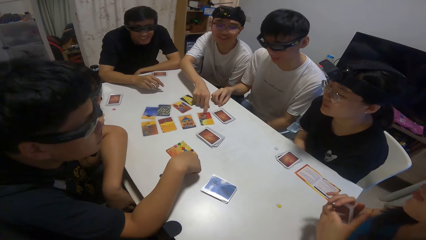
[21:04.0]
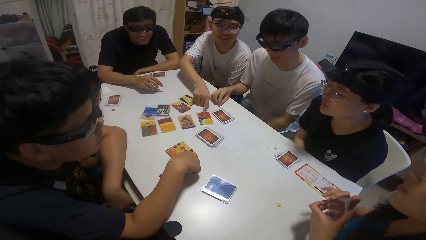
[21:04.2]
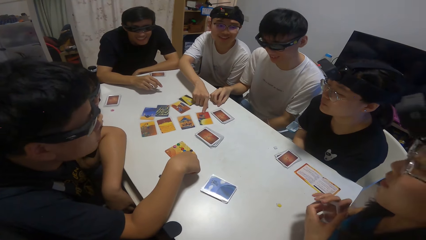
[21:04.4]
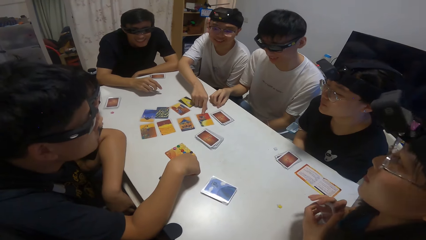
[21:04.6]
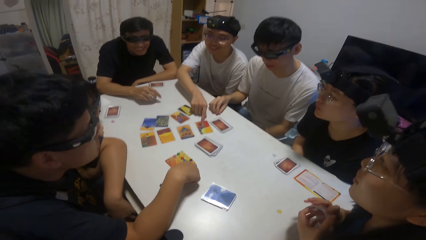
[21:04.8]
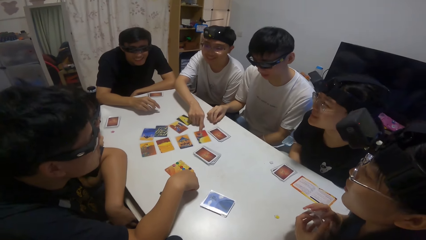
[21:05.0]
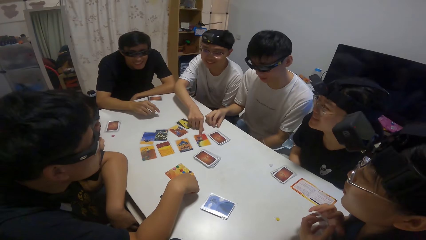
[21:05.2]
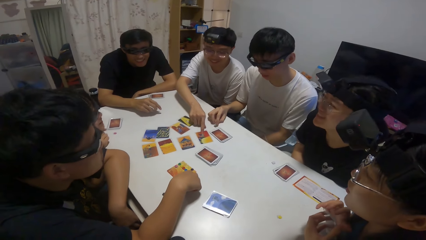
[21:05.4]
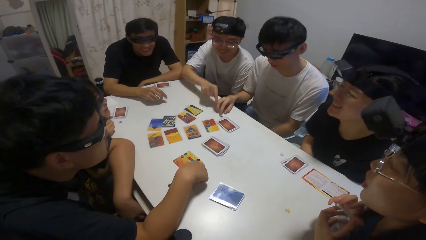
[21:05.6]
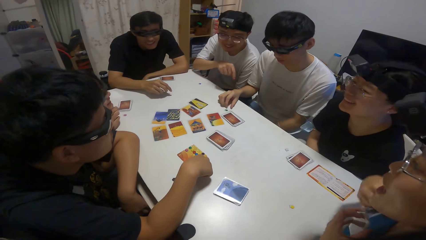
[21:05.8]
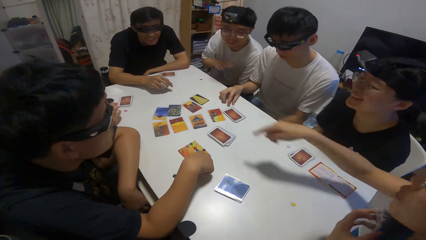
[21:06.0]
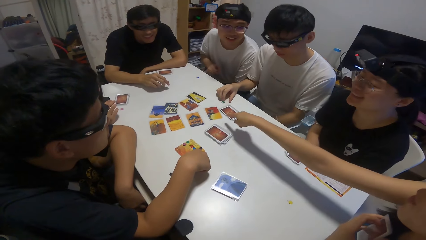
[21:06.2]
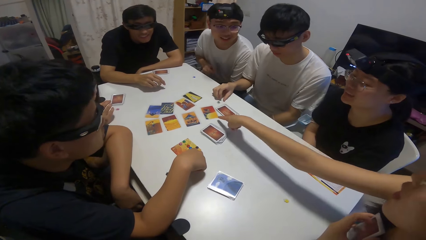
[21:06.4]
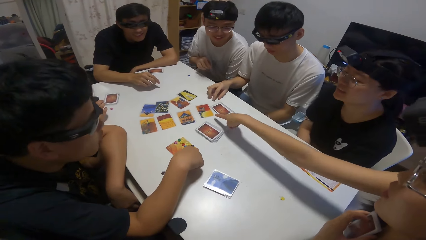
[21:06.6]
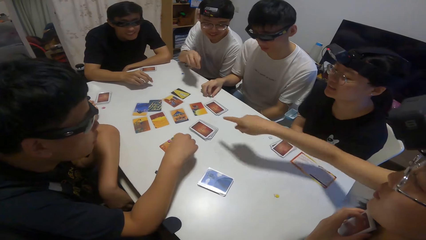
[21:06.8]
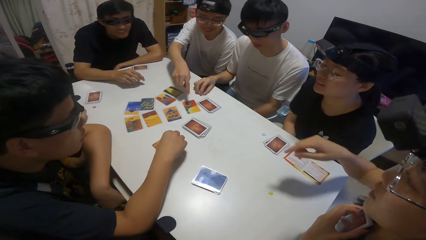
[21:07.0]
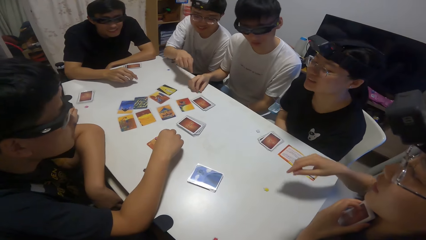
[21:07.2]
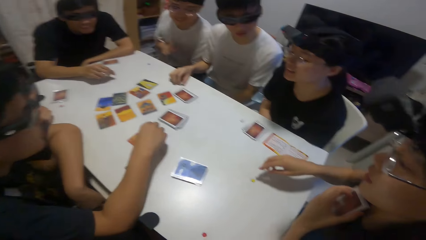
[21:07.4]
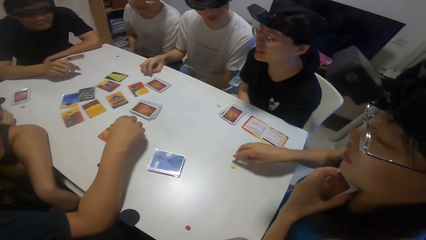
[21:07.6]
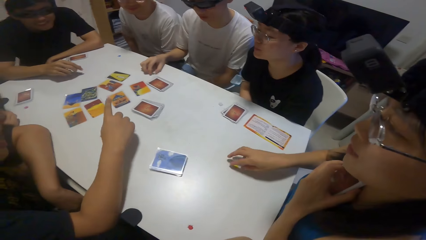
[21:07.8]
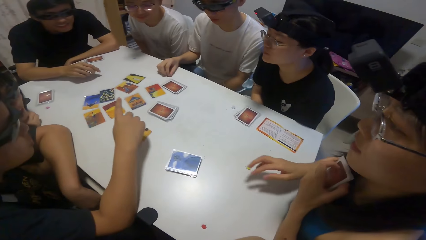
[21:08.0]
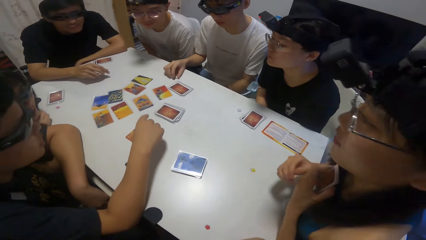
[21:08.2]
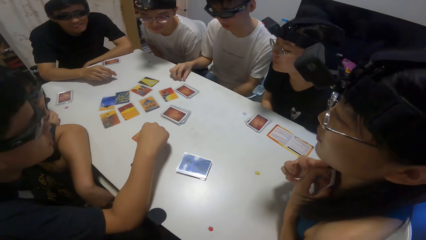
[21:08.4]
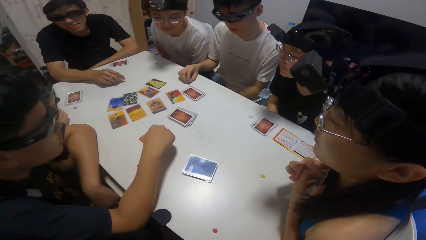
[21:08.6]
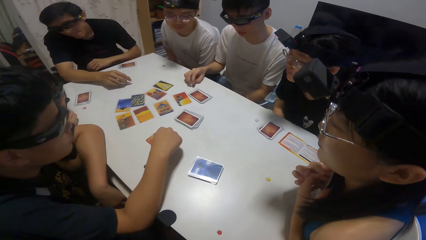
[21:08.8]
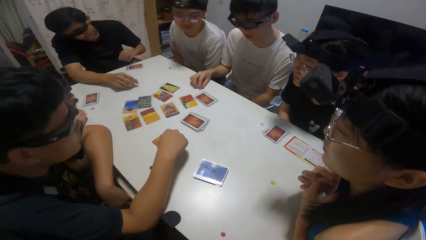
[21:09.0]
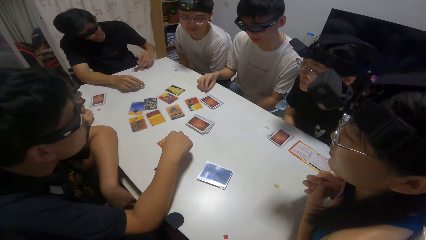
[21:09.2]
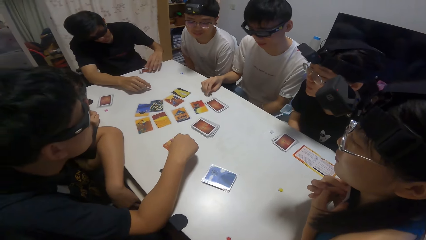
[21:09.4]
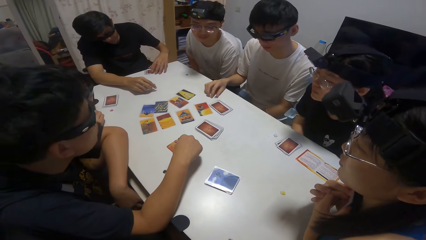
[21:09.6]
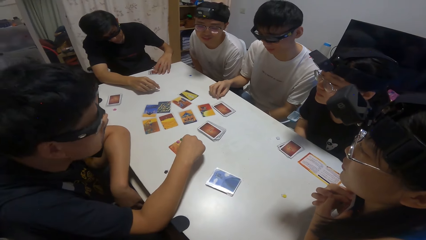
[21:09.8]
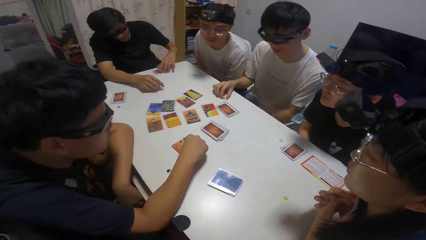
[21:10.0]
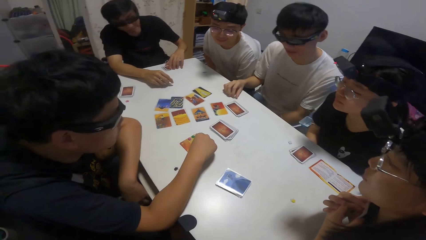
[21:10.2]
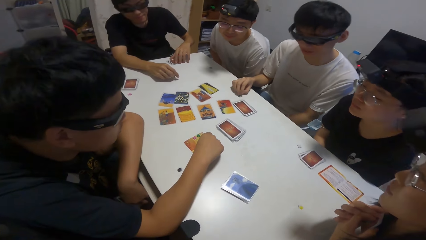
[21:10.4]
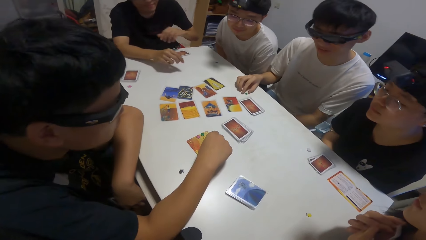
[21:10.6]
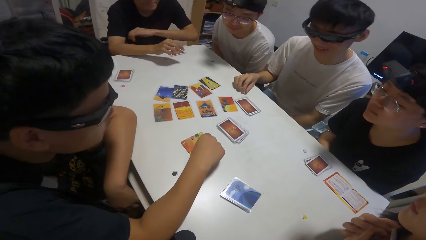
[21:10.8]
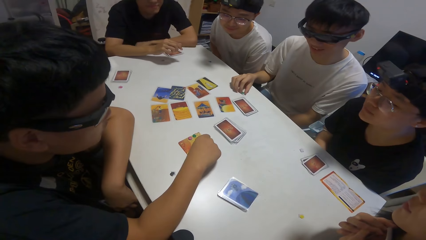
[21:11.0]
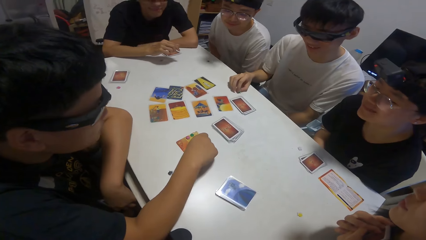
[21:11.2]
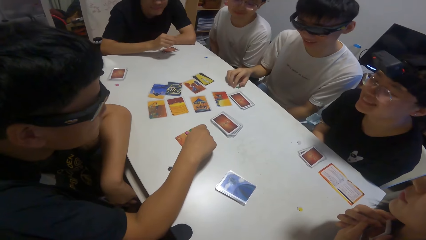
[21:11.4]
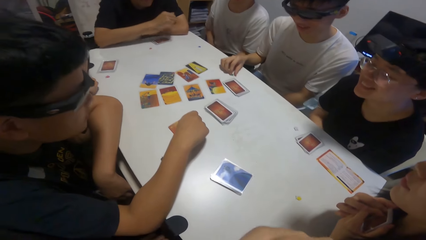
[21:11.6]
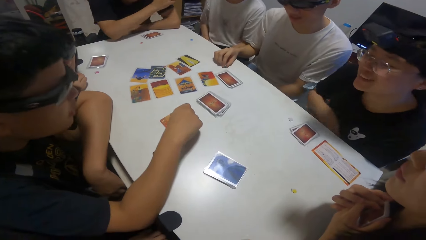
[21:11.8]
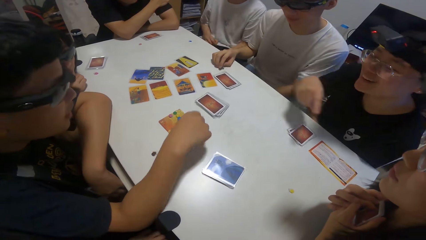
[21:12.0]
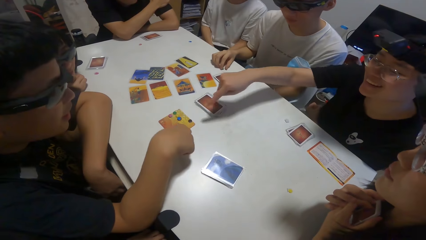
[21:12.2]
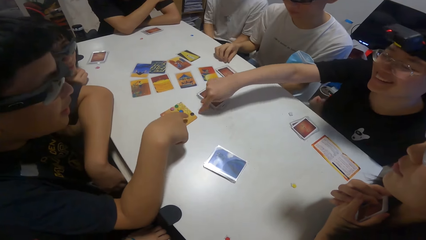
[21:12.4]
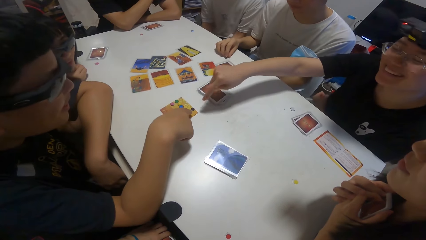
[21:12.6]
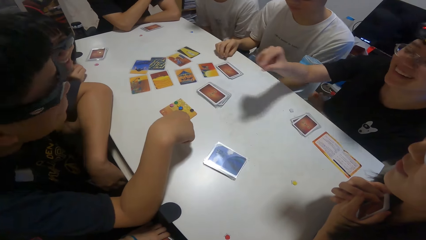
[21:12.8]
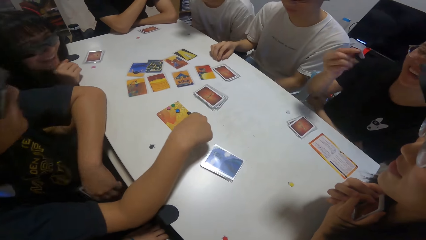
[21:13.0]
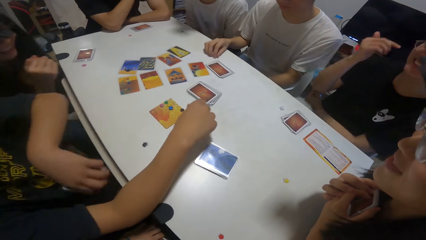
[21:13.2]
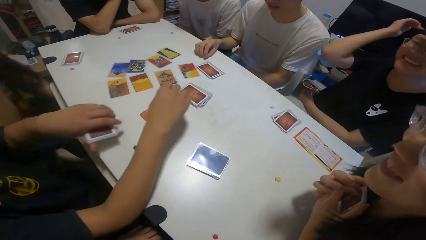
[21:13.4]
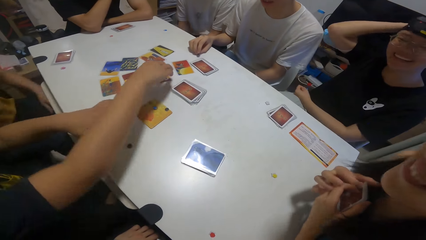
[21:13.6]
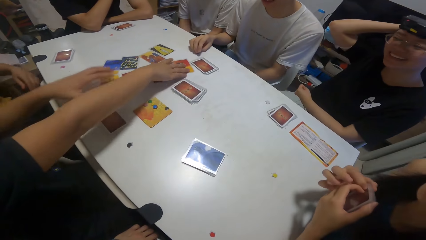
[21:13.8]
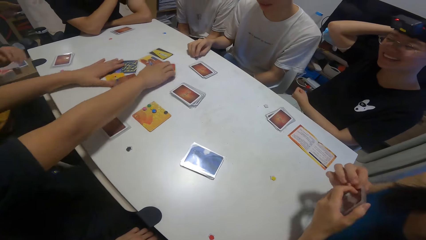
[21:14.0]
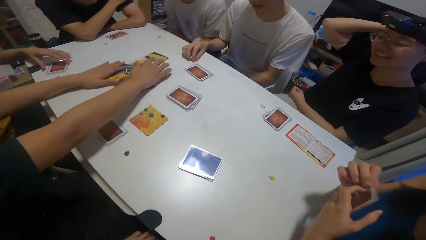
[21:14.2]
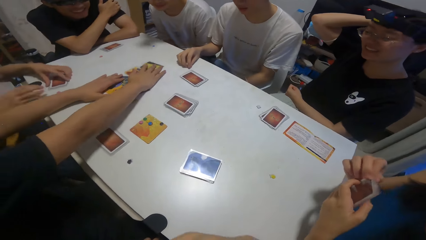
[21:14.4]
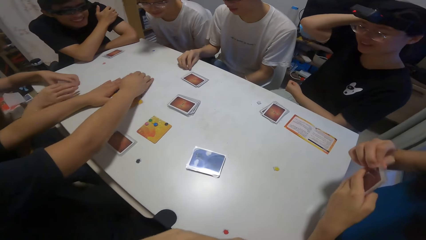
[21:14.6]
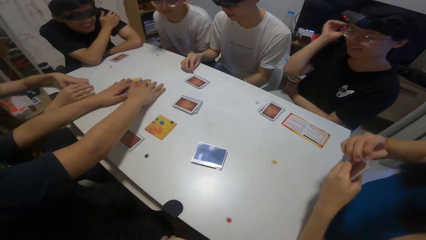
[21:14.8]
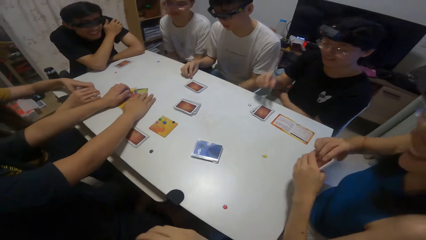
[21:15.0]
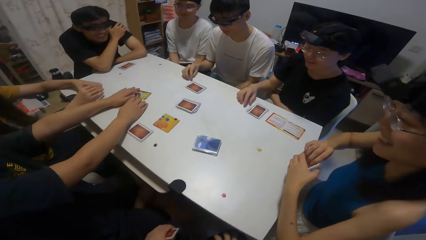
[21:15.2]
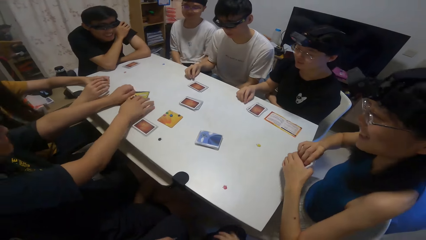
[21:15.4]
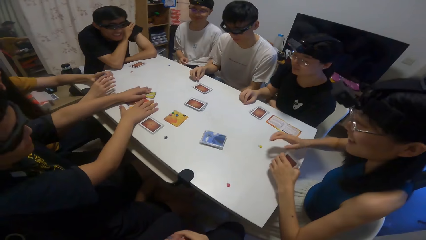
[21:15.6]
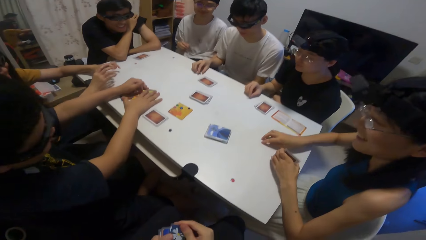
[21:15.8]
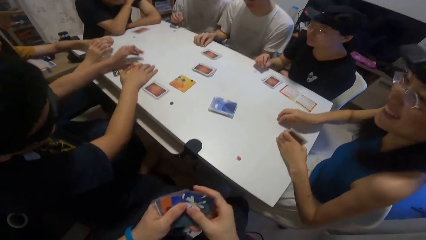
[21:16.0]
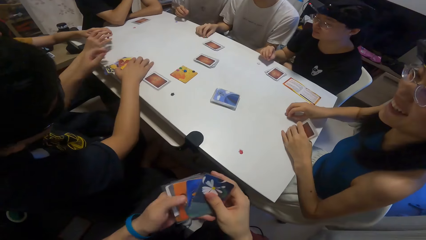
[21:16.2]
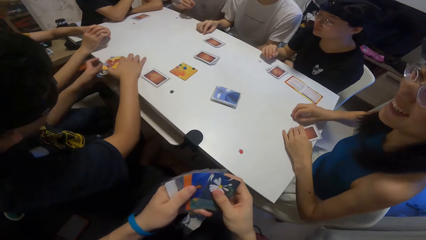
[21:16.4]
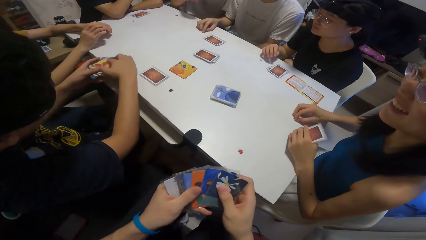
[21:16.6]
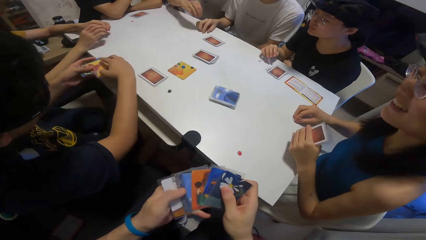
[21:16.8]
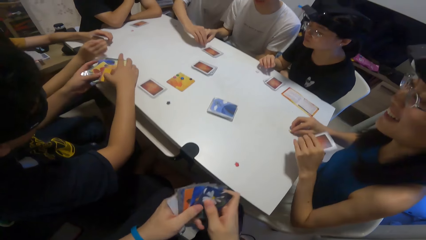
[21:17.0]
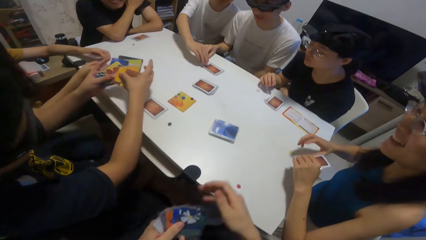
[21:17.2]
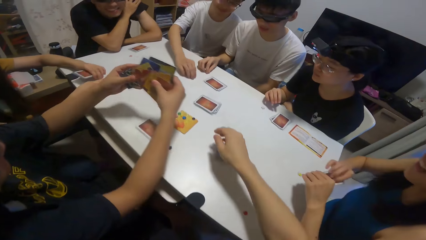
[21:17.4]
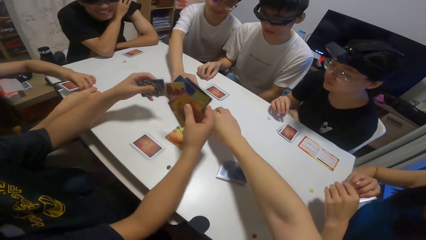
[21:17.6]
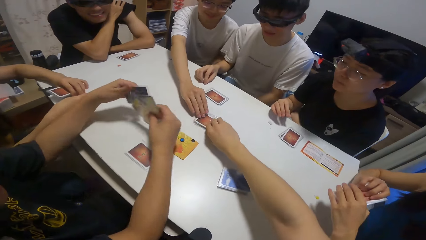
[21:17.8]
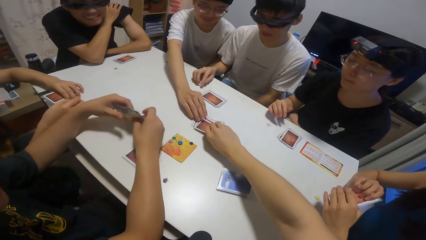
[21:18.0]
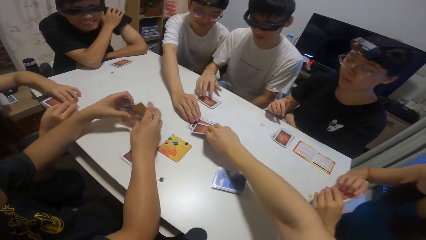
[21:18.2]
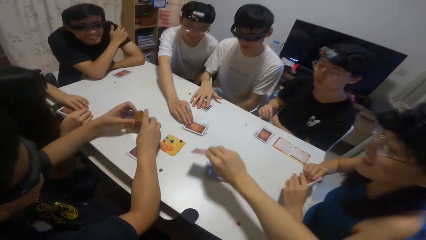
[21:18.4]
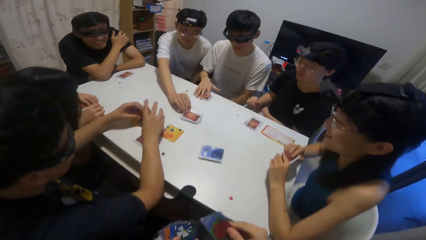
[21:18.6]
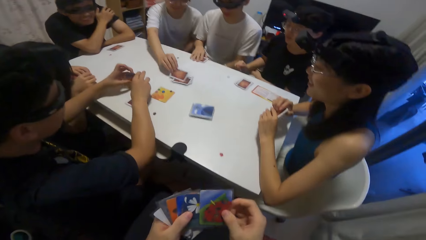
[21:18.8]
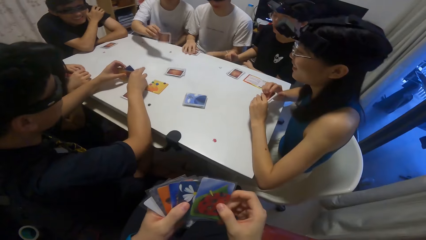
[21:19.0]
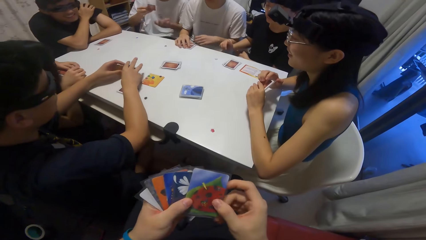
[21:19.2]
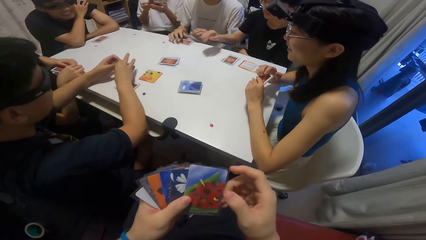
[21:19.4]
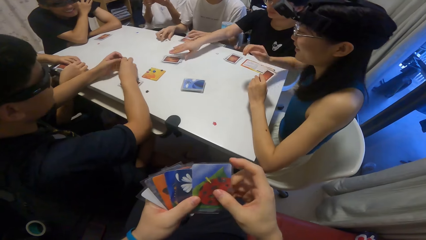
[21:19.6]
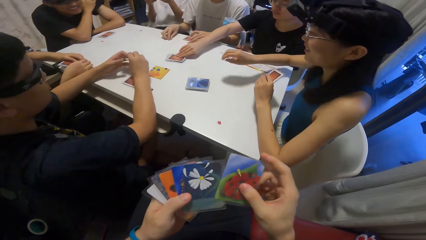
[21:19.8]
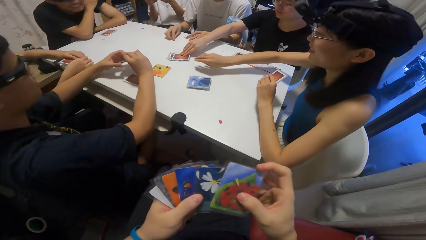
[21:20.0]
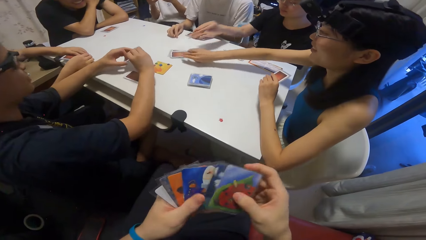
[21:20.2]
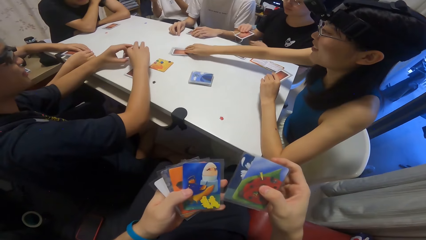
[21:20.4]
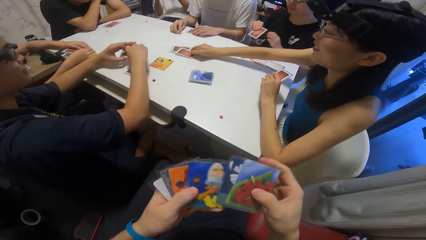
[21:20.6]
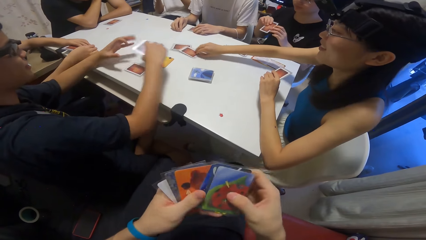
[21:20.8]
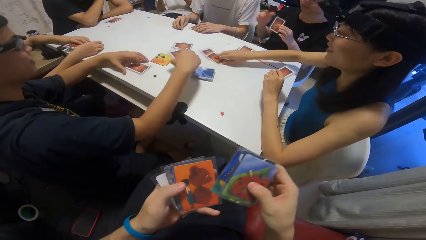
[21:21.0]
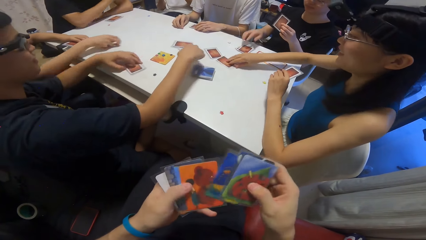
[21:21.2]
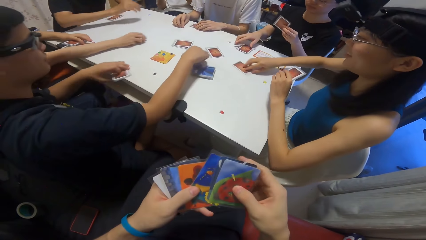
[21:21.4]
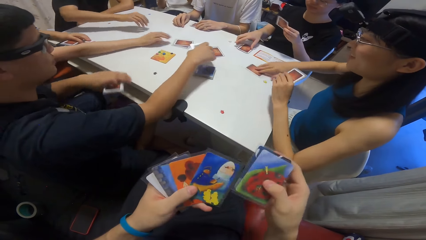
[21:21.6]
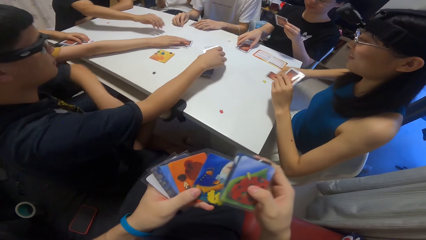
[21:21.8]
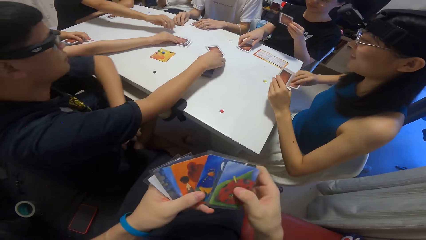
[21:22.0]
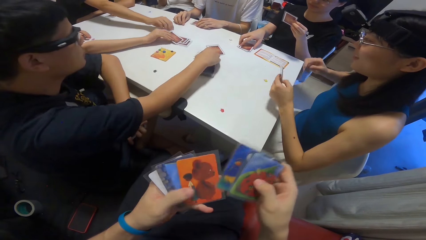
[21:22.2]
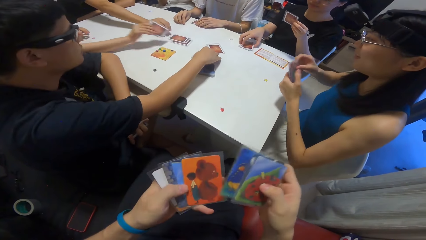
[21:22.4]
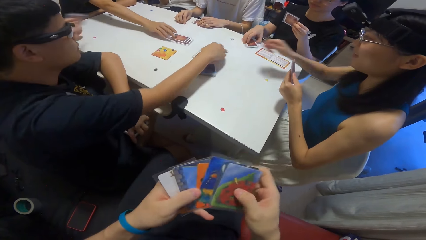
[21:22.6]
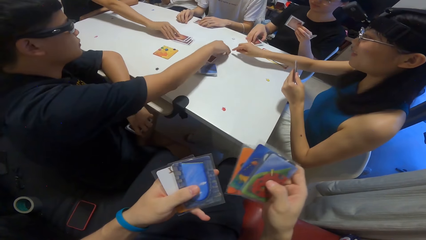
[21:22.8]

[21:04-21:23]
A man fiddles with the stone. The camera wearer points at the playing cards. Another man touches the playing cards. A third man points at the poker chips. The second man packs the cards together. A woman picks up her cards. The camera wearer holds some cards. A fourth man shuffles the playing cards. The camera wearer picks a card from the reserved cards. The second man shuffles the playing cards and arranges the cards. The first man moves his cards. A fifth man picks a card from the reserved cards. The camera wearer checks his cards. Another woman picks a card from the reserved cards. The fourth man shuffles the playing cards. A third woman picks a card from the reserved cards. The second man picks up his cards and drops some cards. The camera wearer moves the playing cards on the table. The second woman picks up her cards. The first woman picks a card from the reserved cards.
